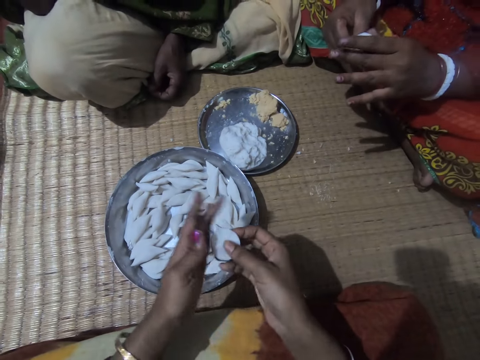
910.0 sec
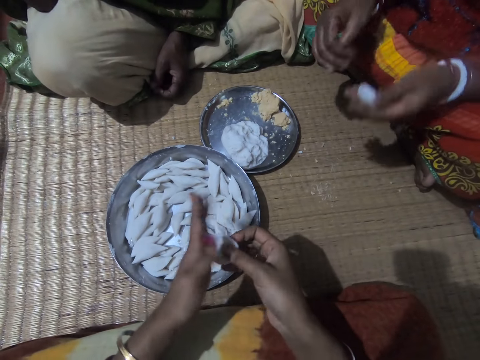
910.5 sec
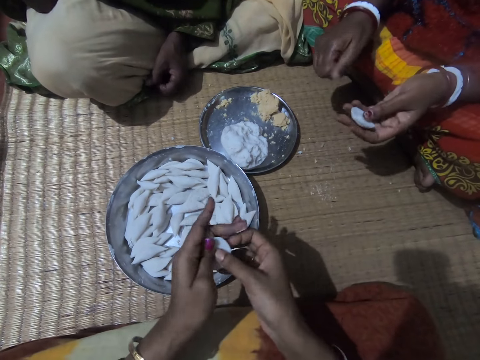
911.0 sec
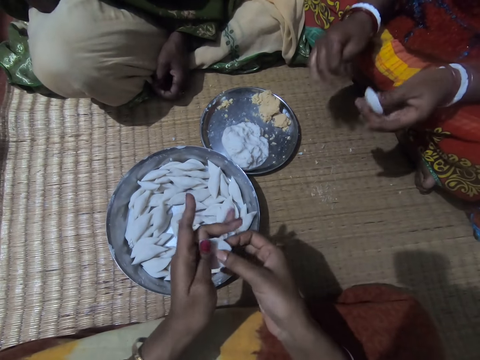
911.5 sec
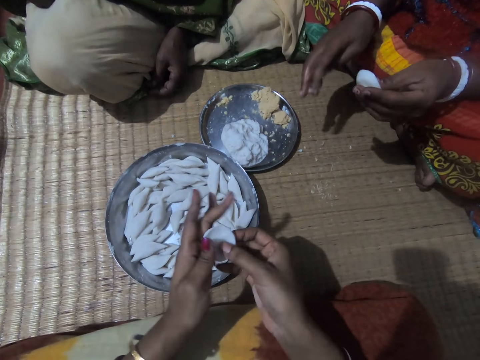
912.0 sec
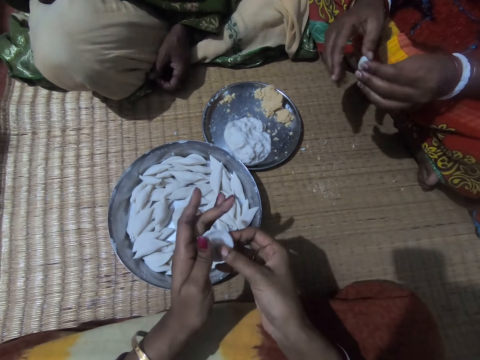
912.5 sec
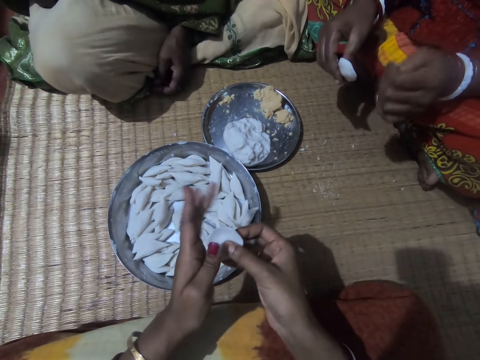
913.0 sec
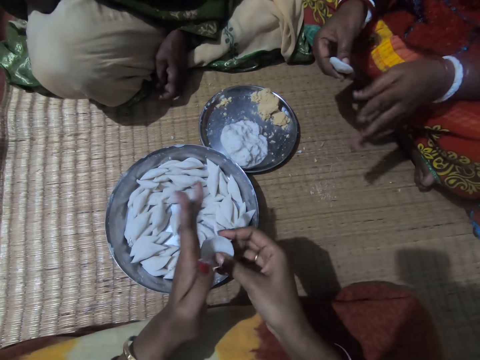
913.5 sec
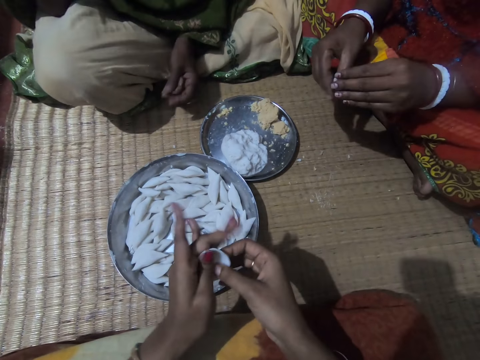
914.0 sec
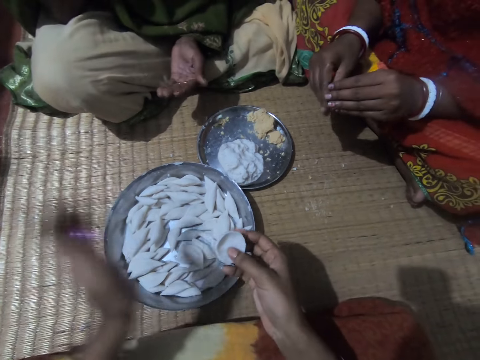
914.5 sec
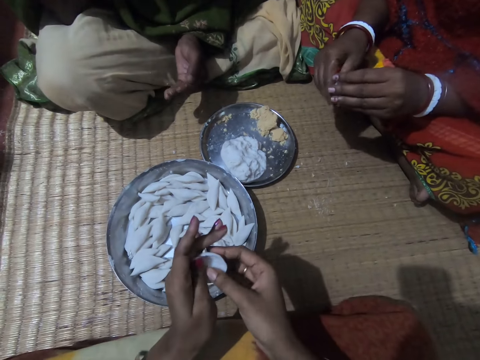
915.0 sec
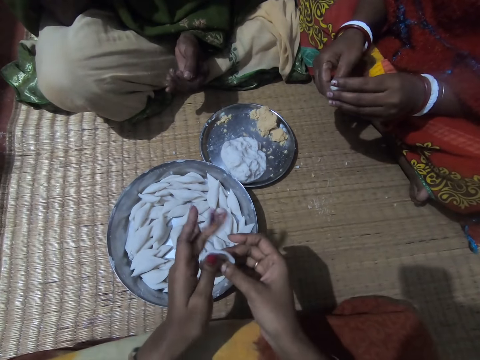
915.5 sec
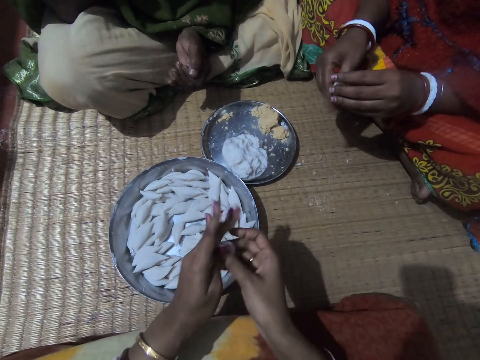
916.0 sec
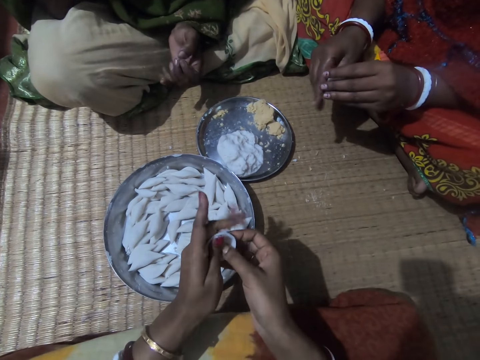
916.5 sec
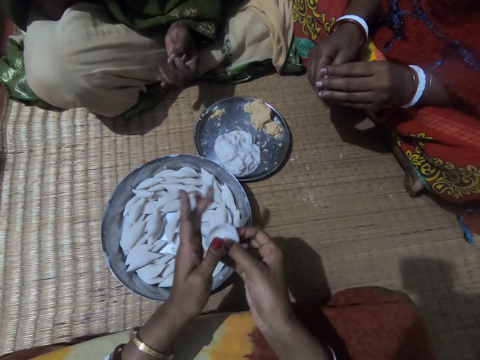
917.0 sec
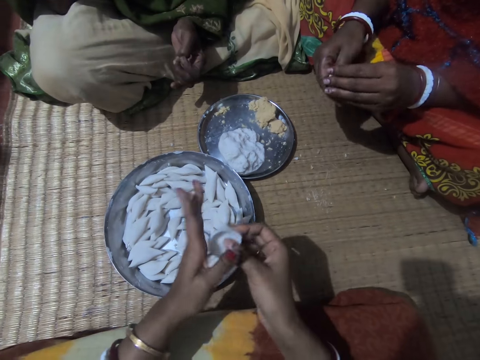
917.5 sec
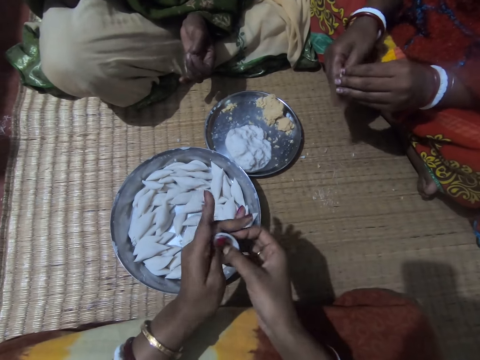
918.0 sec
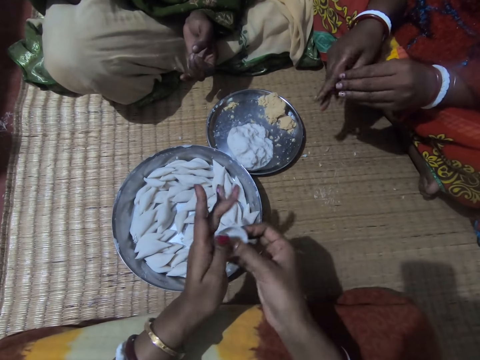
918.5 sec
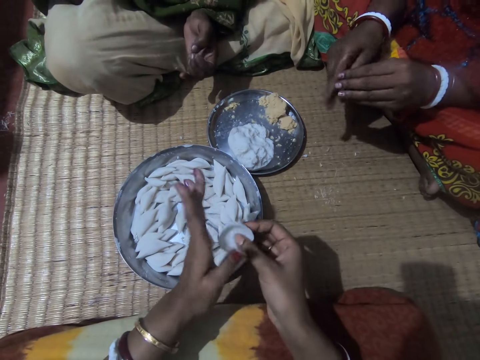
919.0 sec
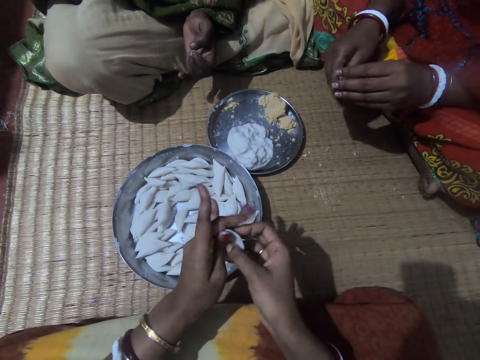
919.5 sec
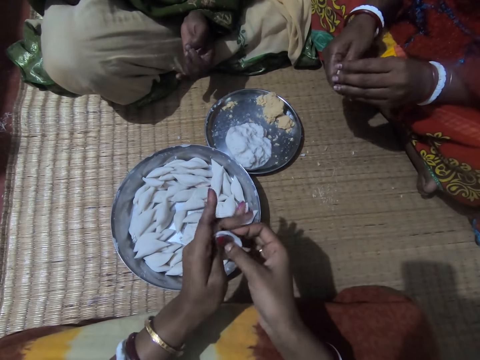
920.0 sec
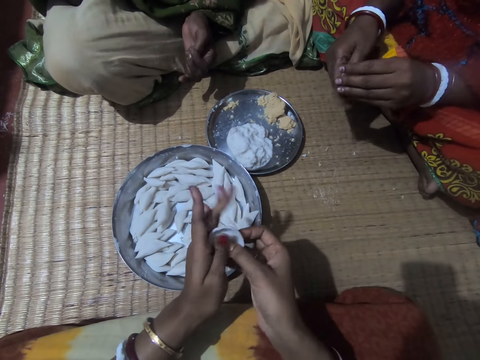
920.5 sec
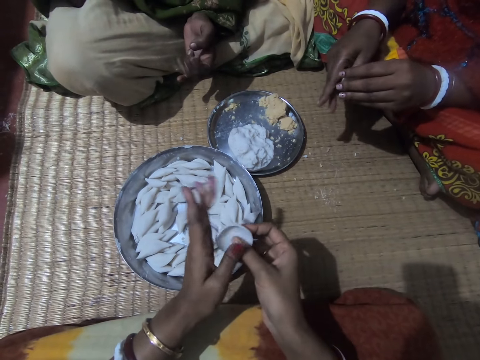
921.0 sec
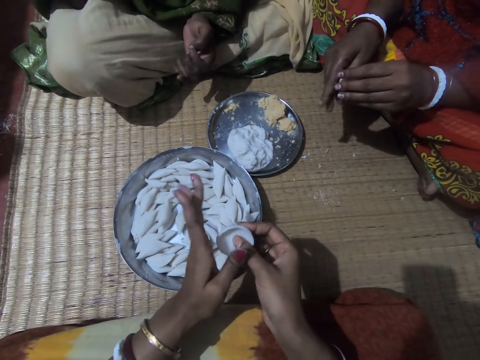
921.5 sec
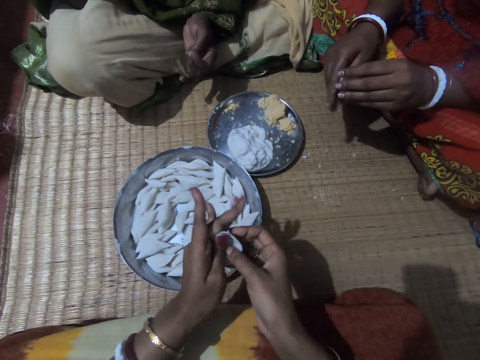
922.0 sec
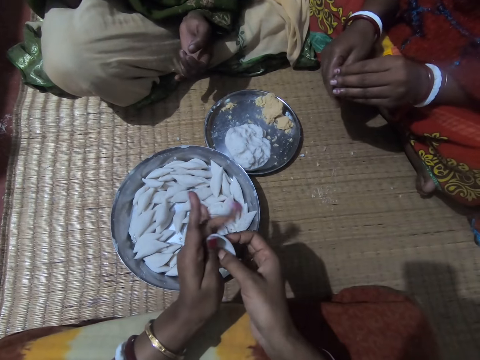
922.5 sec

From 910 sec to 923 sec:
A lady holds dough in her left hand. The camera wearer molds the corn flour to shape with both hands. The lady shakes her hand on the mat, holds the dough in her left hand. The camera wearer rolls the dough in her hands. Another lady wipes her hand.

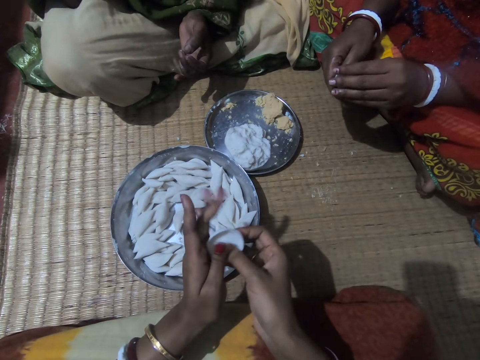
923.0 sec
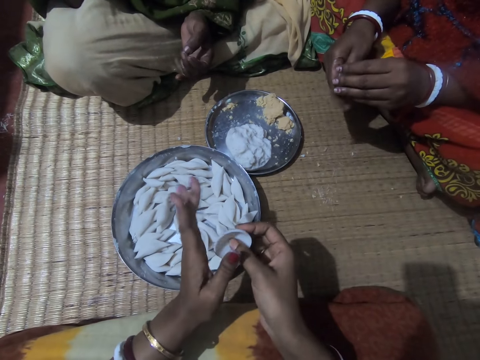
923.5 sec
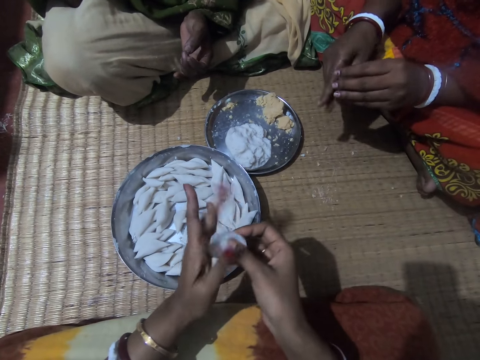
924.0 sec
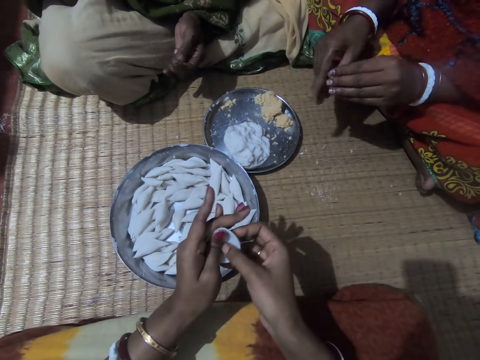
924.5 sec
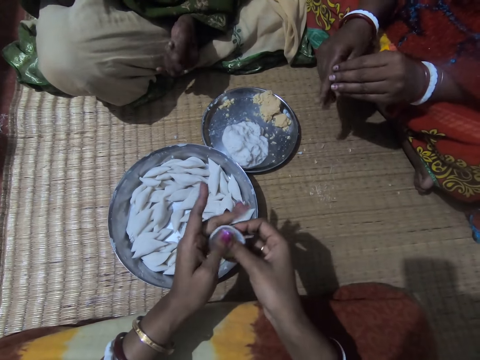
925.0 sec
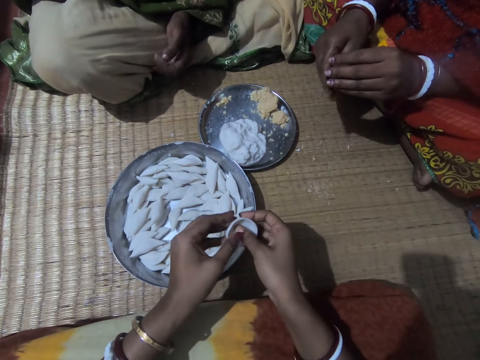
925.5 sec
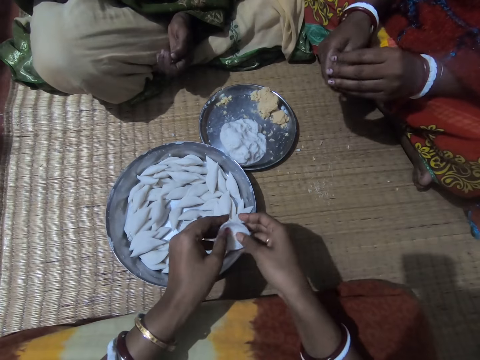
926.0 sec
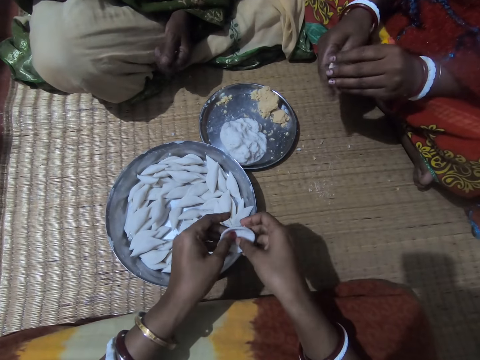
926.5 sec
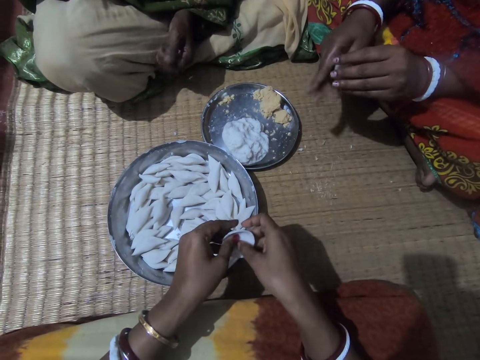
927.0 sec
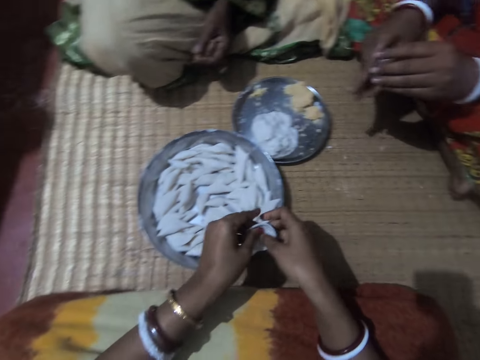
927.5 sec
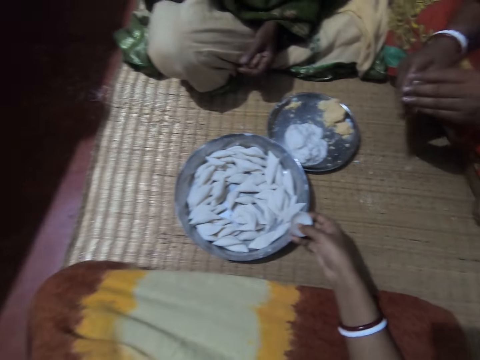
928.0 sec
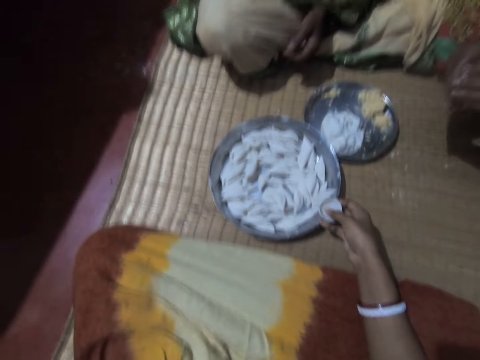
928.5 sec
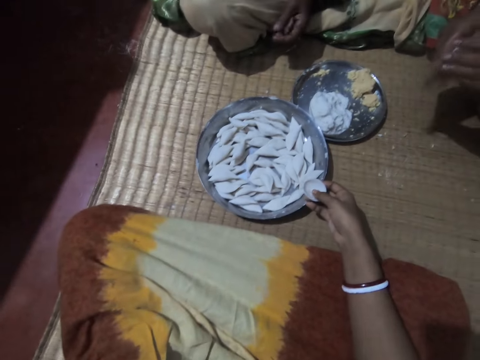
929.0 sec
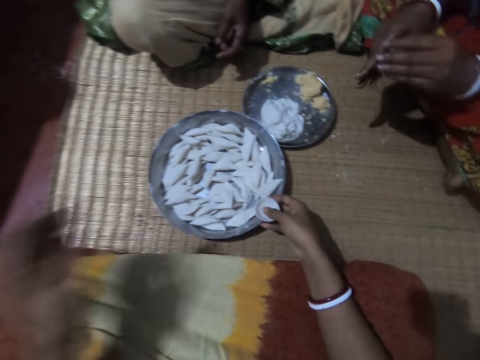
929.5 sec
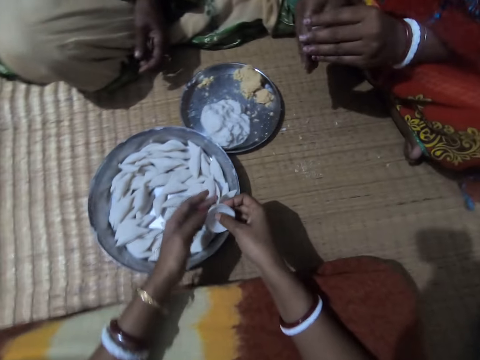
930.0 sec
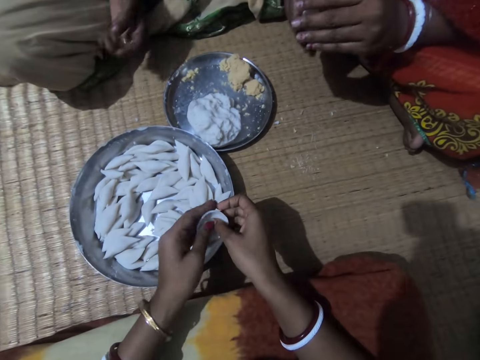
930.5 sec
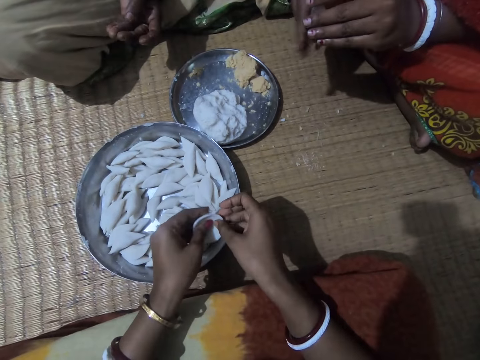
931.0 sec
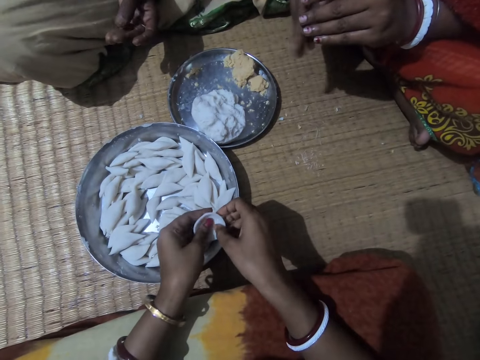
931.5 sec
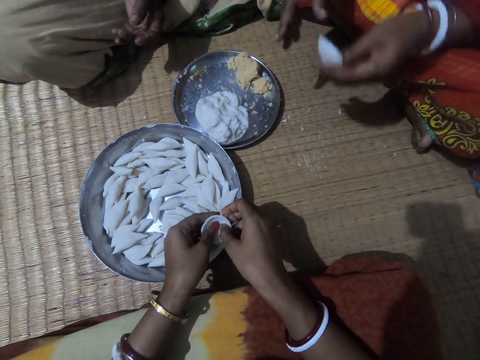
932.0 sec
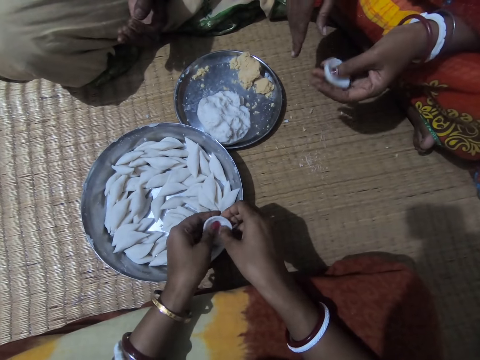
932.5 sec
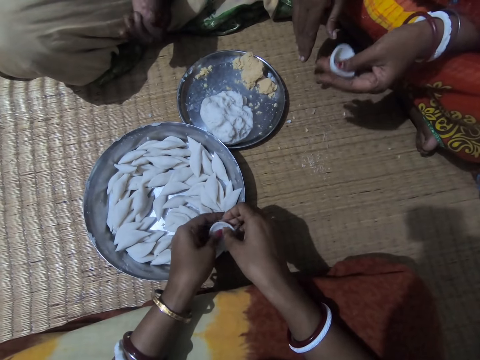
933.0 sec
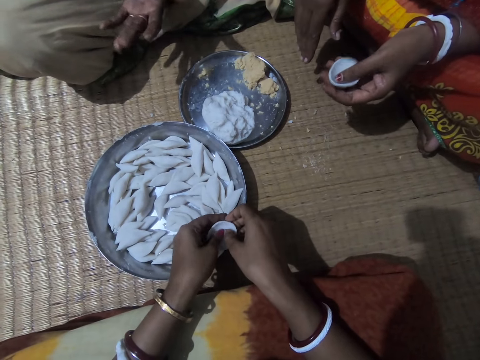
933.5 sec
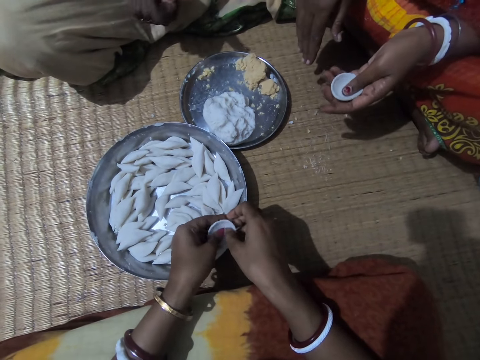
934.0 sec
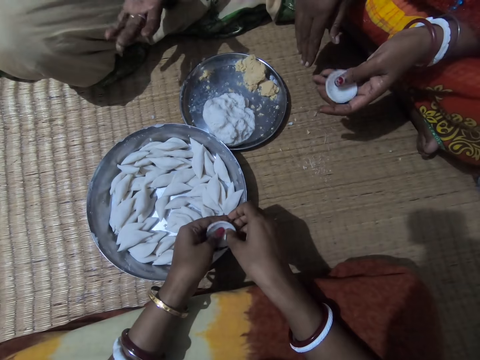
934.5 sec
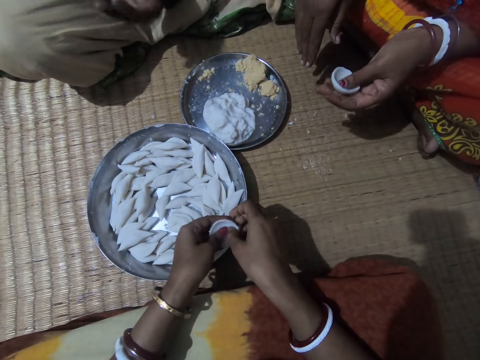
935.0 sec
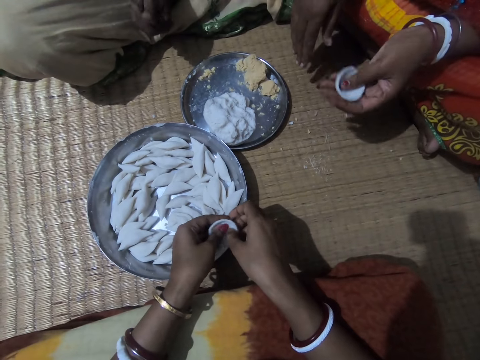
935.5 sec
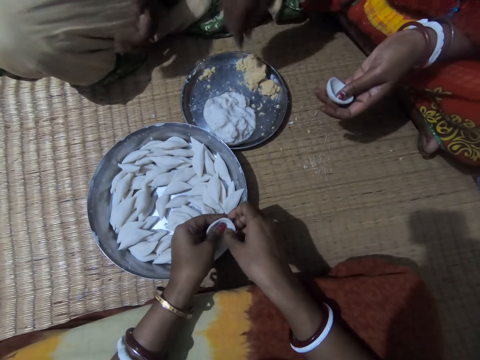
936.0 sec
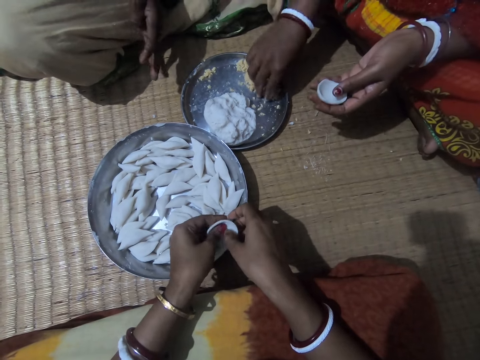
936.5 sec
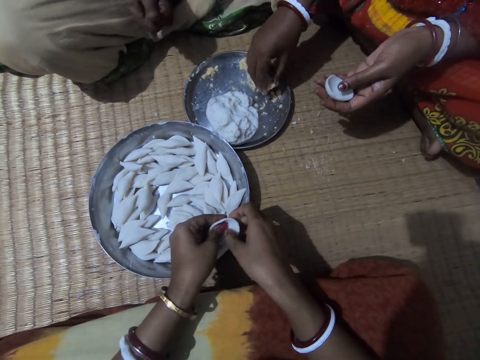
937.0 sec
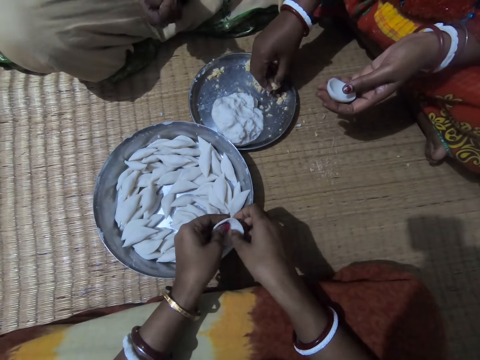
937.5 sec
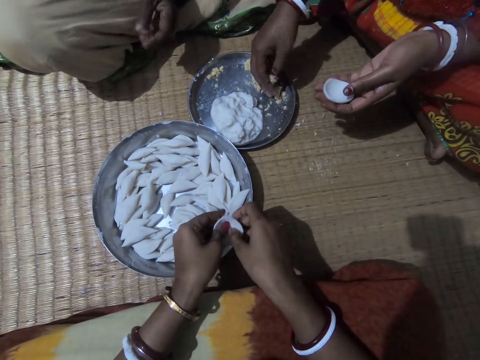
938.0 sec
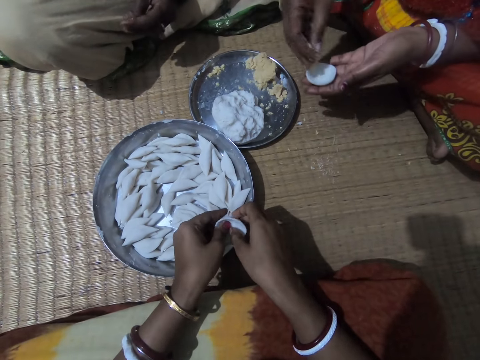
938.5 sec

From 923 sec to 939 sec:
The camera wearer interacts with a lady. She stretches her left hand to something. She raises her left hand, stretches her left hand back to the dough. She lowers her left hand. She rolls the dough in her hands. Another lady holds dough in her left hand. The first lady wipes her hand. The camera wearer molds the corn flour to shape with both hands. The other lady rolls the dough in her left hand, takes some corn meal from the plate with her right hand. The first lady wipes her hand. The camera wearer rolls the dough in her hands.
